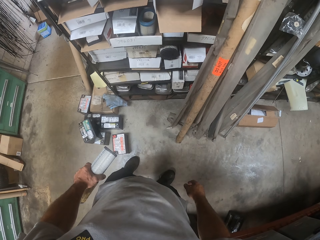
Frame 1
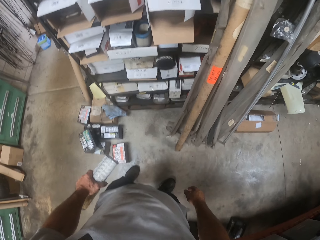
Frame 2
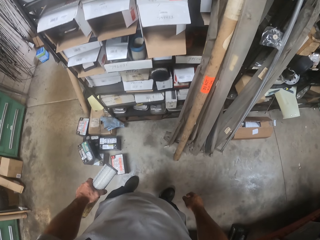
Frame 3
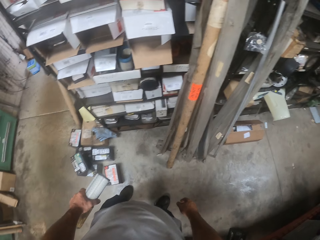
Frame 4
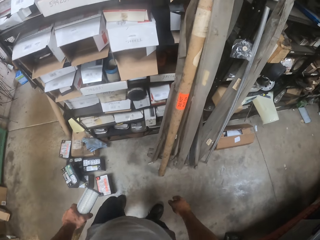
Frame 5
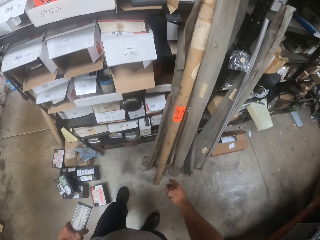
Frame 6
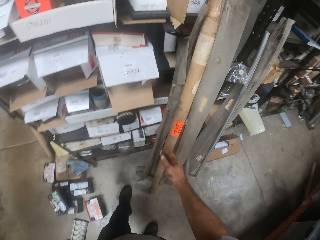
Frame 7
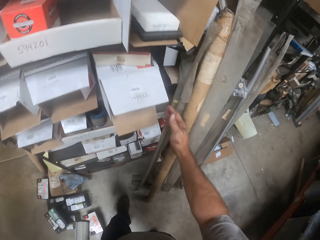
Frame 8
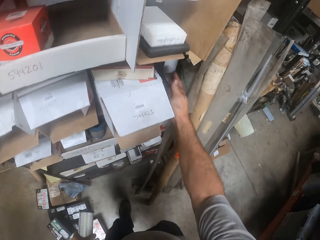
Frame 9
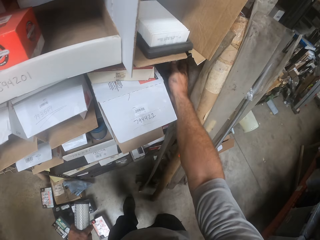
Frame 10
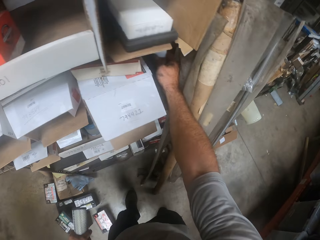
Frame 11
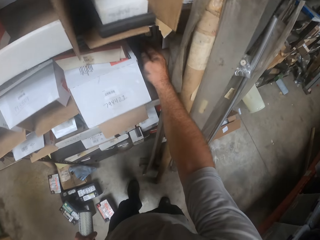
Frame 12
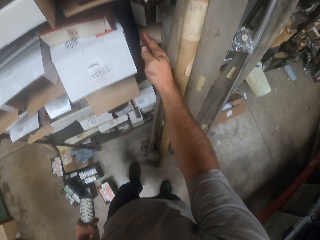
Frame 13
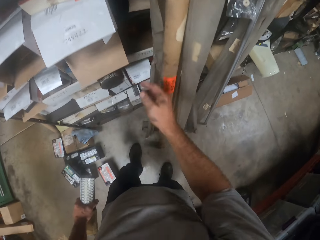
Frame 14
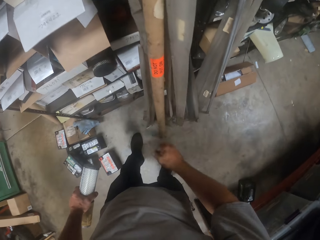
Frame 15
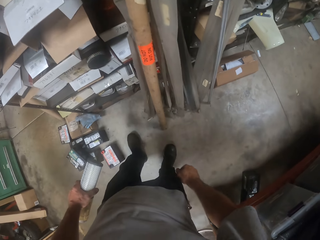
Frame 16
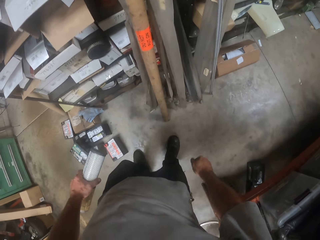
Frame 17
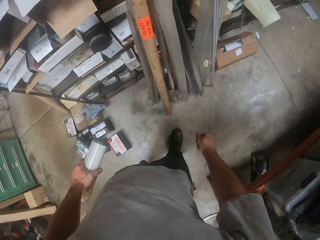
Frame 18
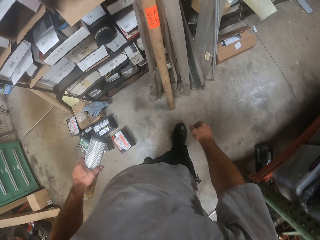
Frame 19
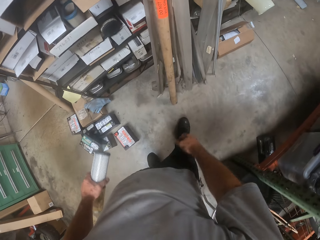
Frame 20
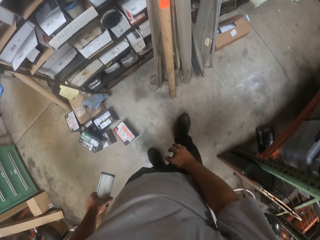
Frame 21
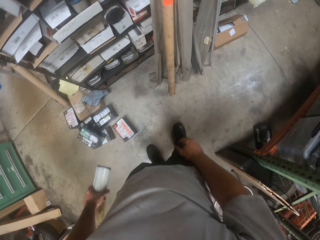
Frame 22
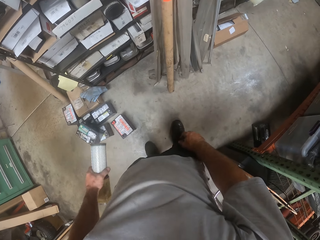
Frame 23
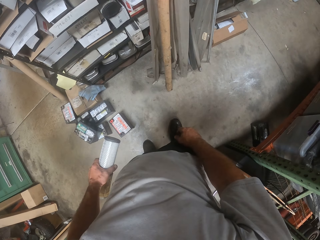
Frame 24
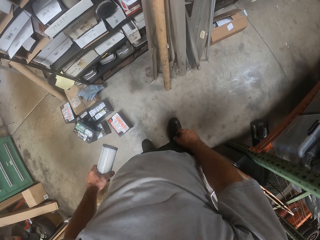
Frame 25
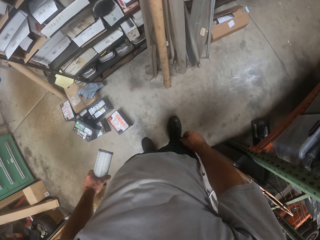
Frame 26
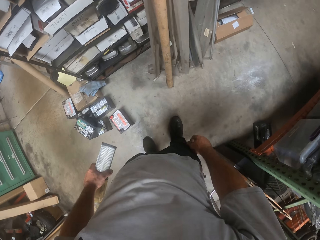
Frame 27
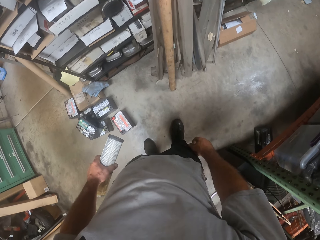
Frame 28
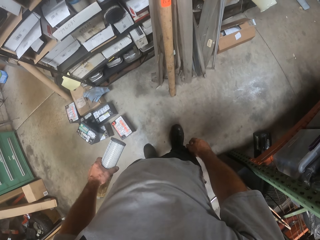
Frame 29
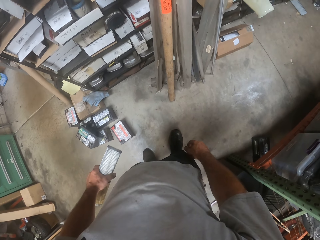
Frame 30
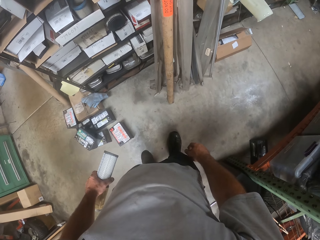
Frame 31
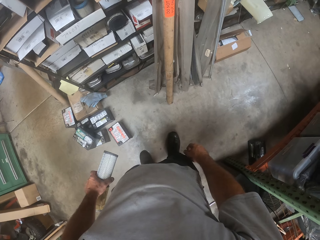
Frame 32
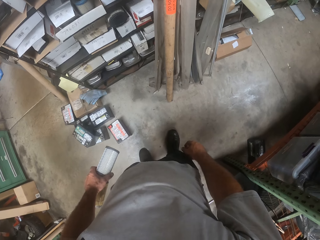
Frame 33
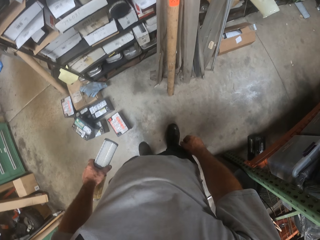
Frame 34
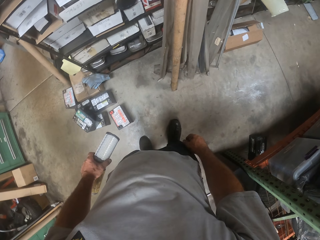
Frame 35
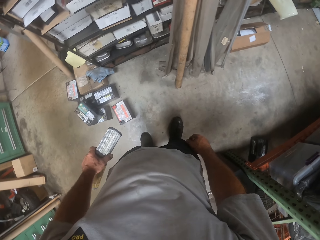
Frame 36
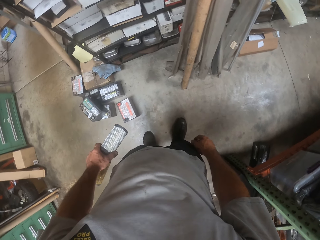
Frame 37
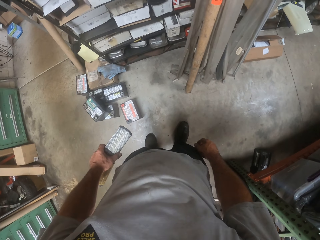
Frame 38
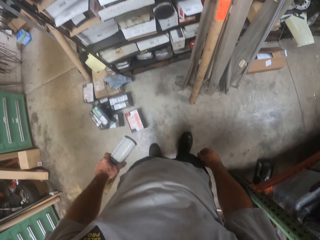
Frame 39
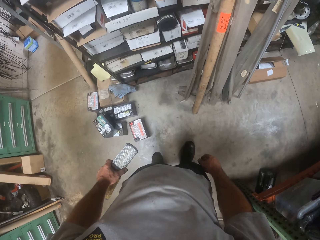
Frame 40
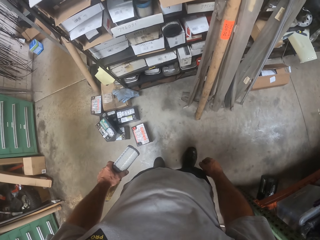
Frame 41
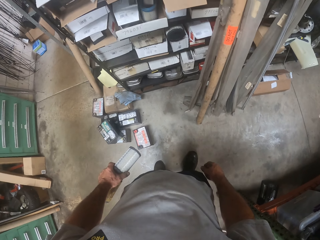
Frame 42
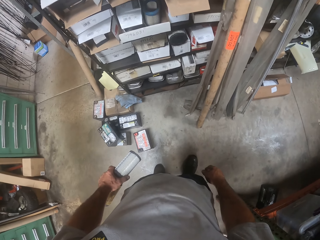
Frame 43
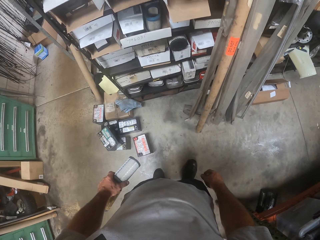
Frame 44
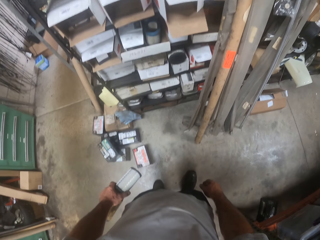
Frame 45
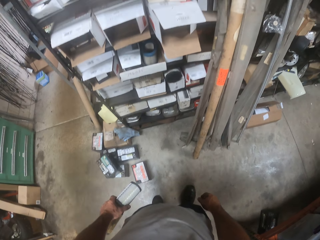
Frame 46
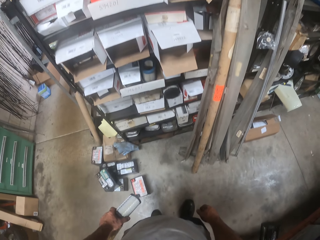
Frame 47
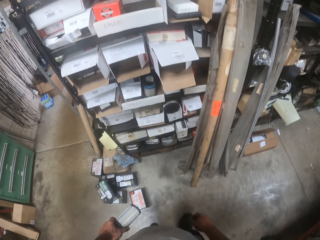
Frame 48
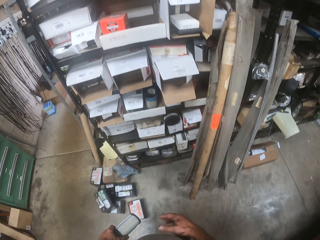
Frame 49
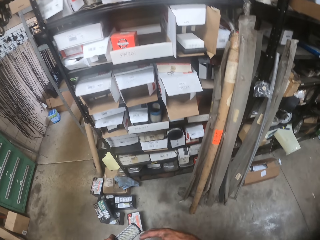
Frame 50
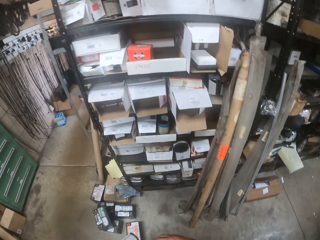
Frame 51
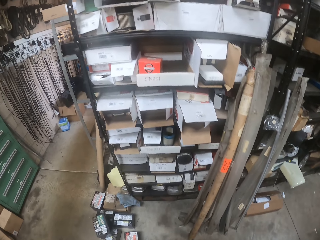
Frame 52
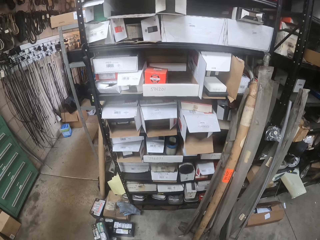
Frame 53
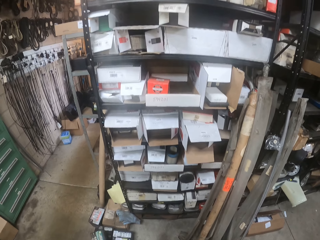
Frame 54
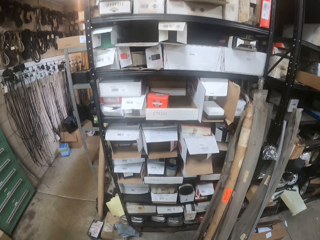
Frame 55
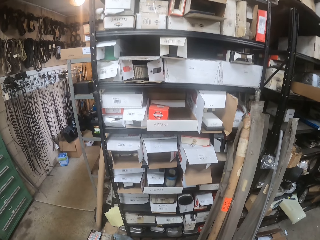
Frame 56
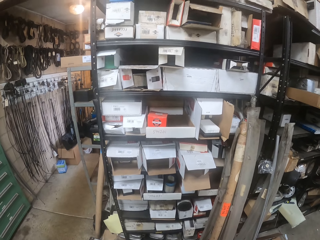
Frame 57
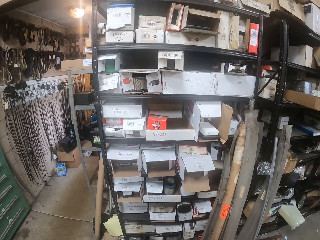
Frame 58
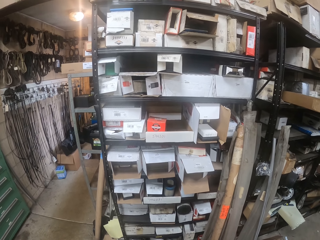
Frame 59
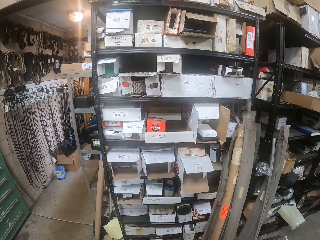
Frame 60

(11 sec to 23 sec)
The camera wearer puts his right hand in the shelf. He touches the cartons.

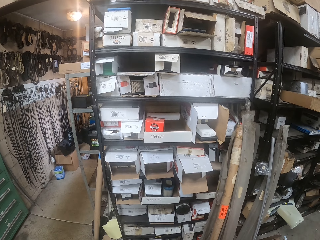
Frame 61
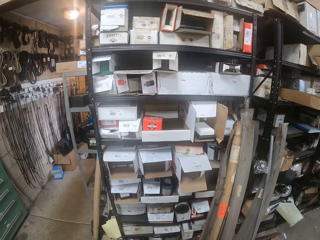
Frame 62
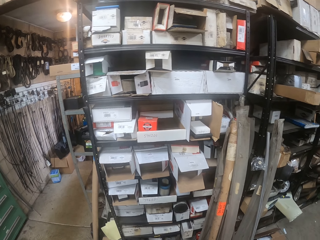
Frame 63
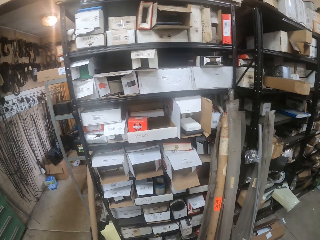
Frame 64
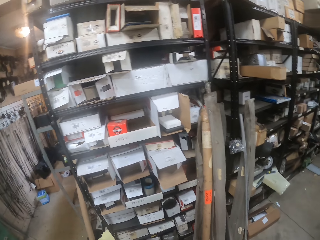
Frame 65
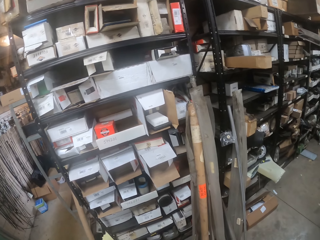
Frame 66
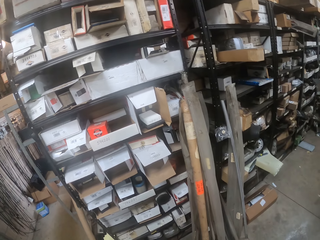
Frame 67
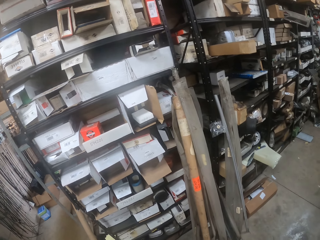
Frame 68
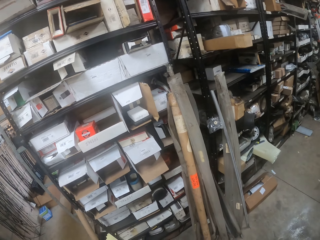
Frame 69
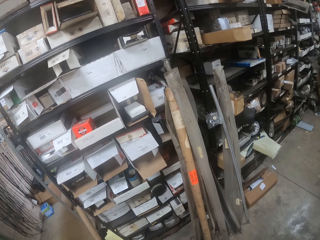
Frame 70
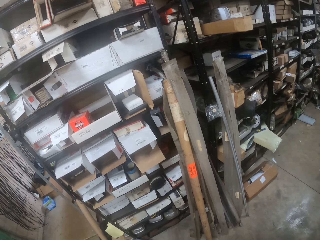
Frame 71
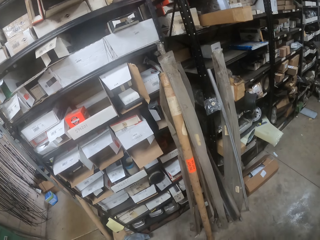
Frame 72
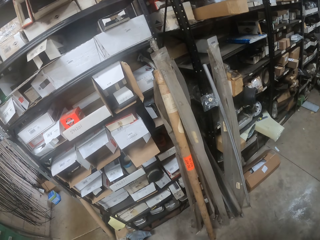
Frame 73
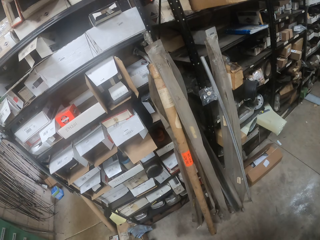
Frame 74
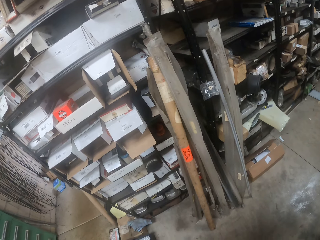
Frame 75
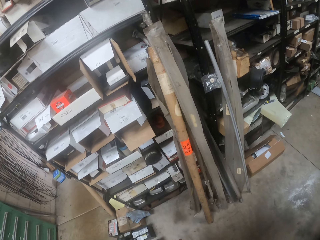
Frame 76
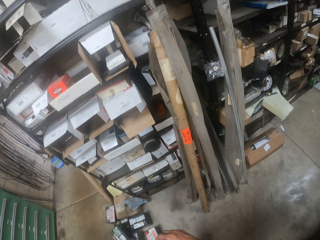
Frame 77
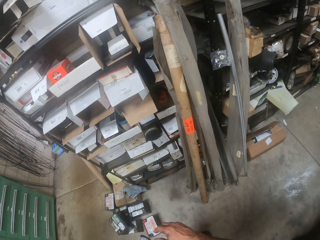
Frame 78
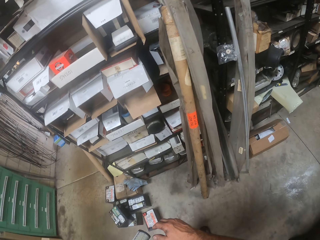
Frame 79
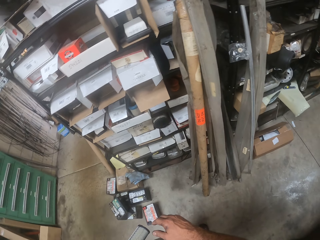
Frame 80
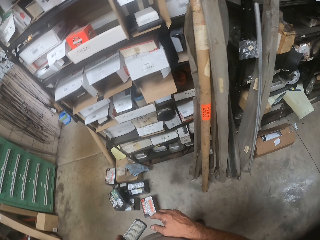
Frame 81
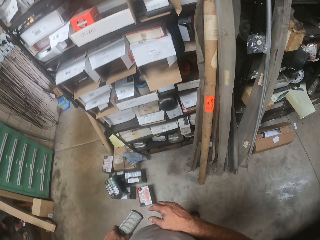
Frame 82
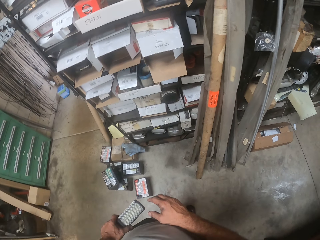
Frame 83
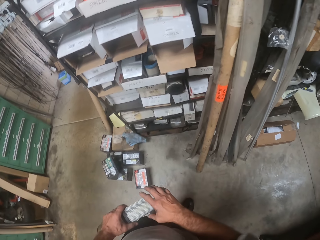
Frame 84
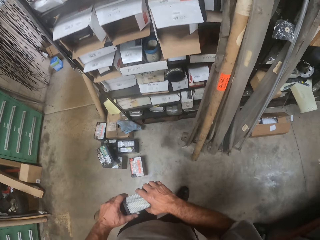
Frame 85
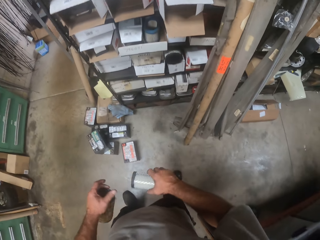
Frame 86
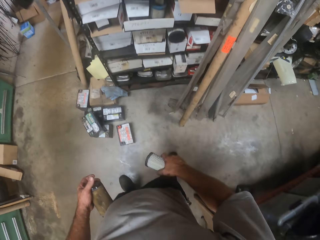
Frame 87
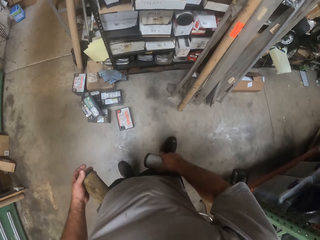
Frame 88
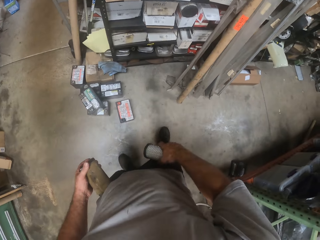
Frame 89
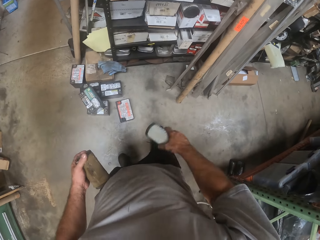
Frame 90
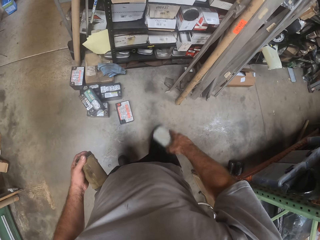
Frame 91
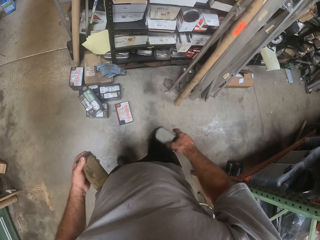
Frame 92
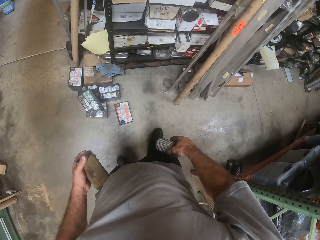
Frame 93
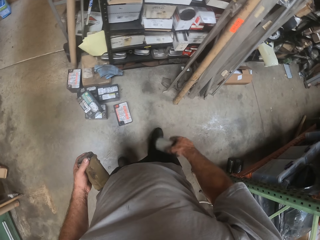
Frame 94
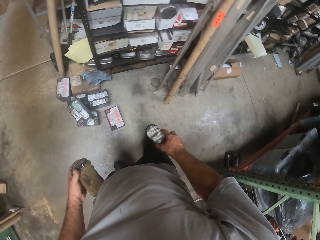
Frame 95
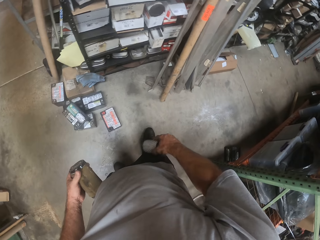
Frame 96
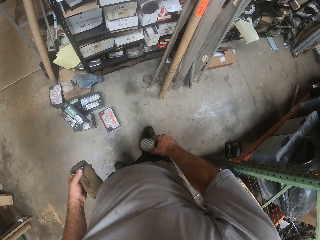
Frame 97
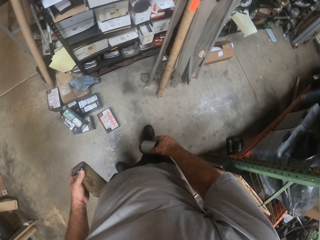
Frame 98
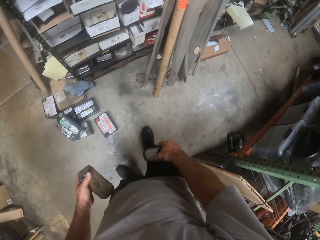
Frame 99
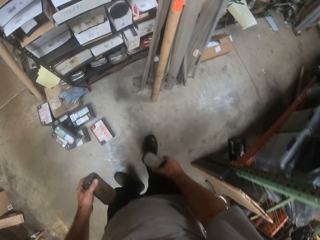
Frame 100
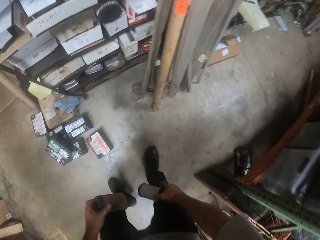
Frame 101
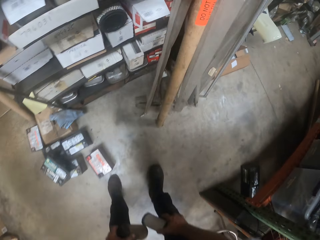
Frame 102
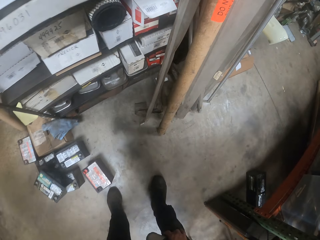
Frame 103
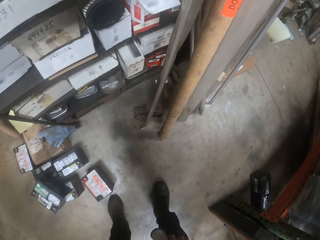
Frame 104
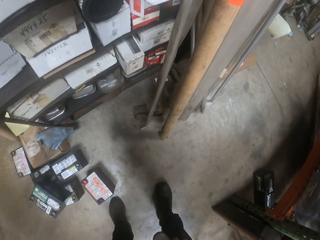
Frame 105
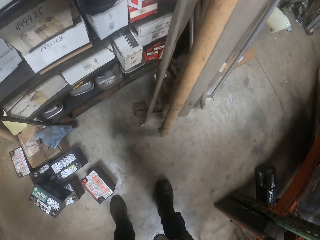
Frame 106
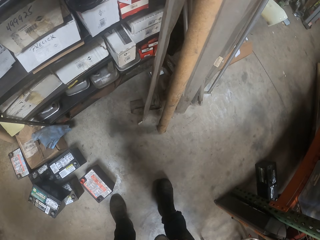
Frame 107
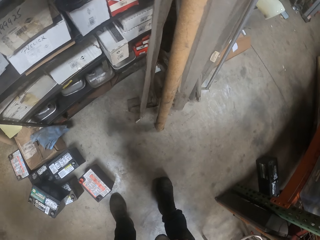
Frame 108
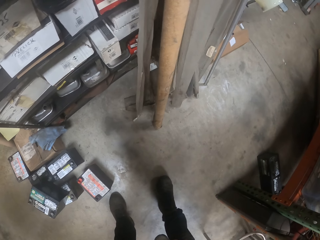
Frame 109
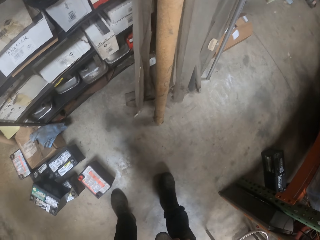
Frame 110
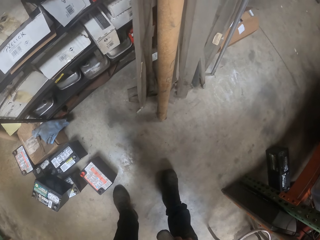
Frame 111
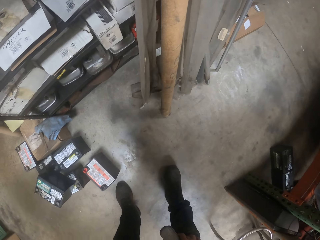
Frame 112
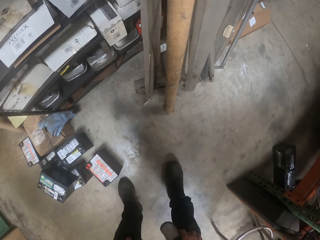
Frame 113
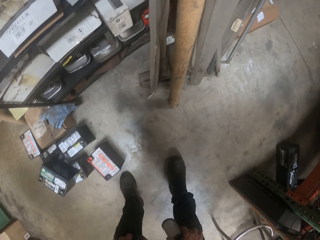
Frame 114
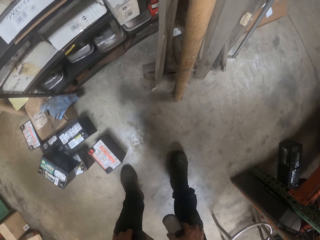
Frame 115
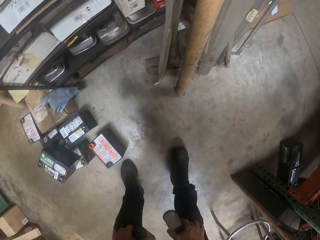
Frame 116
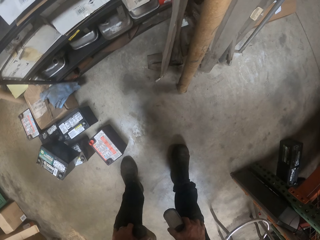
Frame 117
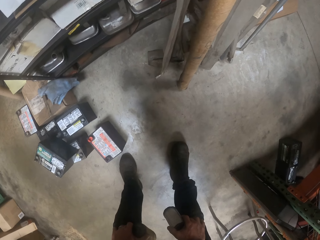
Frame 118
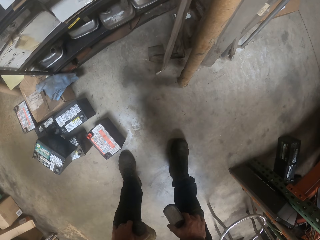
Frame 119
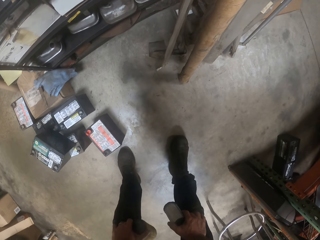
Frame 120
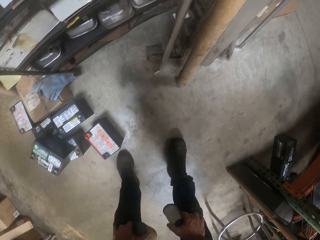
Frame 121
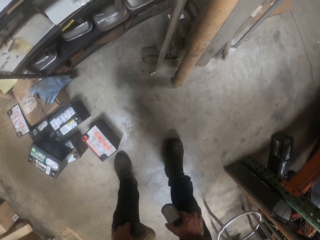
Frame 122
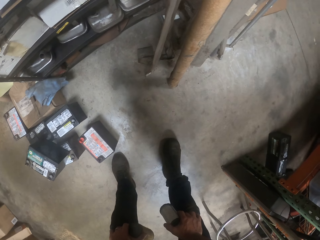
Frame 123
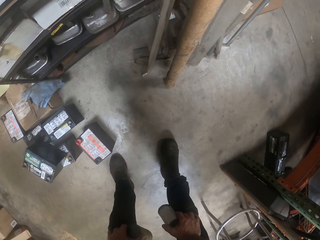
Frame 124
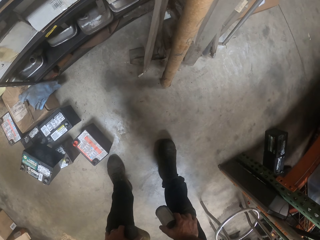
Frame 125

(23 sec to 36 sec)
The camera wearer passes one of the air filters from his left hand to his right hand. He shakes the hand. He bends down.
